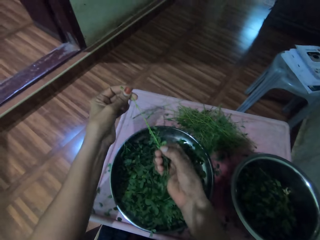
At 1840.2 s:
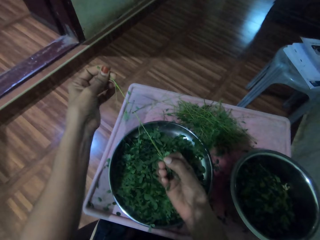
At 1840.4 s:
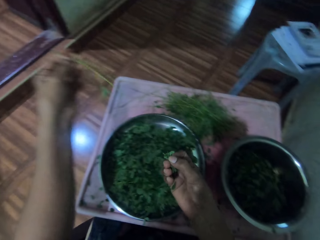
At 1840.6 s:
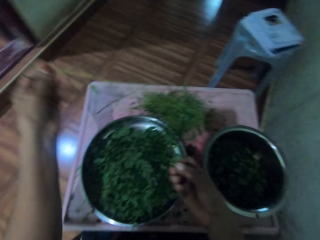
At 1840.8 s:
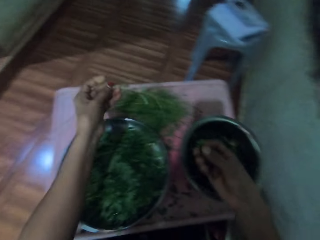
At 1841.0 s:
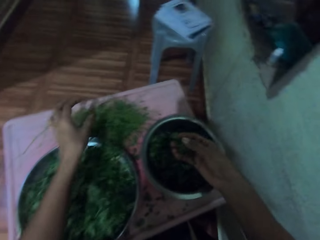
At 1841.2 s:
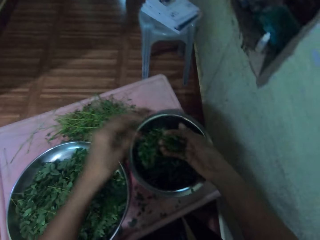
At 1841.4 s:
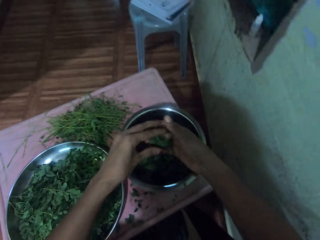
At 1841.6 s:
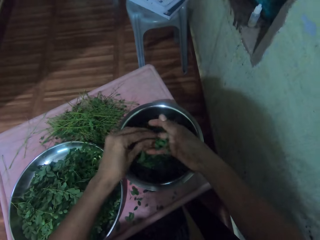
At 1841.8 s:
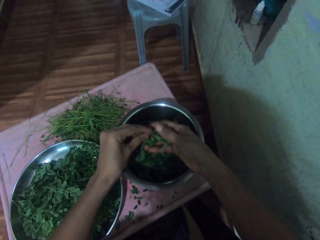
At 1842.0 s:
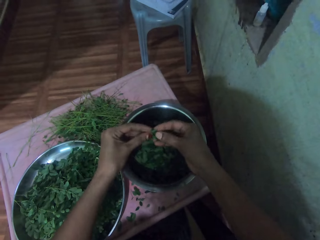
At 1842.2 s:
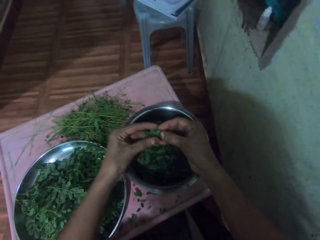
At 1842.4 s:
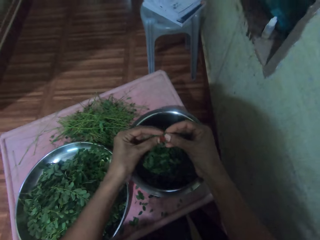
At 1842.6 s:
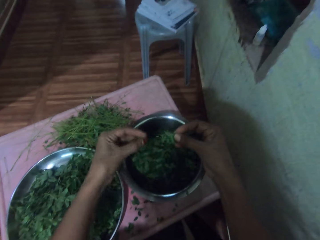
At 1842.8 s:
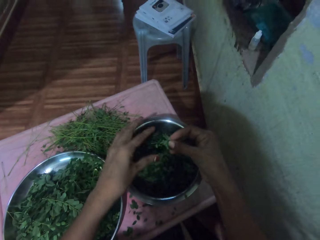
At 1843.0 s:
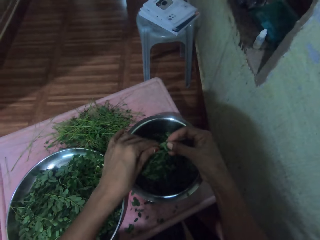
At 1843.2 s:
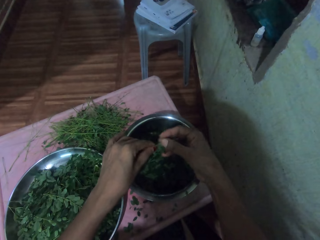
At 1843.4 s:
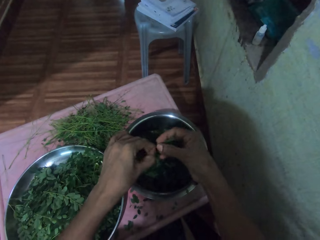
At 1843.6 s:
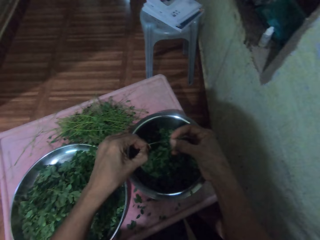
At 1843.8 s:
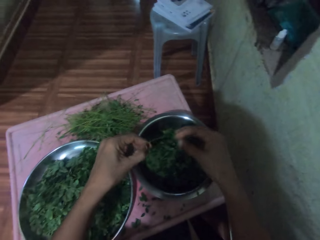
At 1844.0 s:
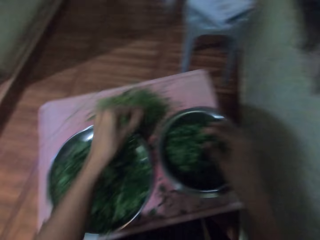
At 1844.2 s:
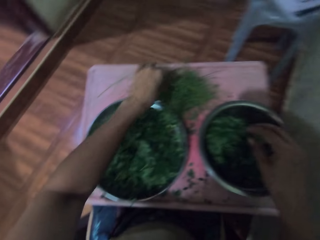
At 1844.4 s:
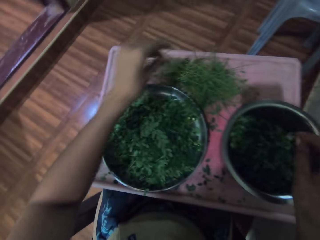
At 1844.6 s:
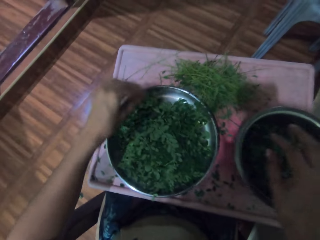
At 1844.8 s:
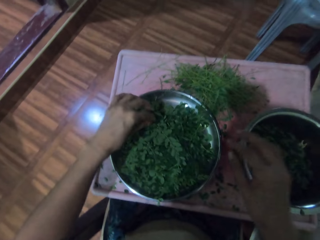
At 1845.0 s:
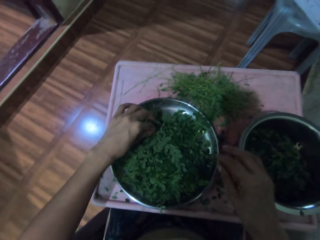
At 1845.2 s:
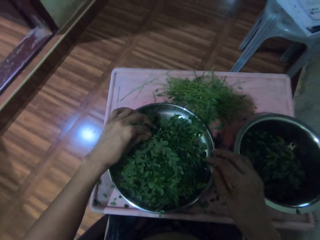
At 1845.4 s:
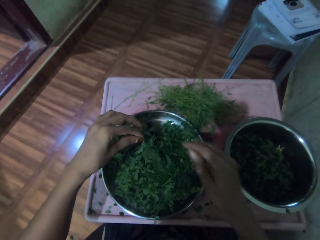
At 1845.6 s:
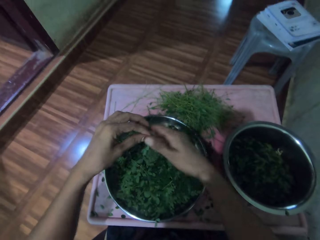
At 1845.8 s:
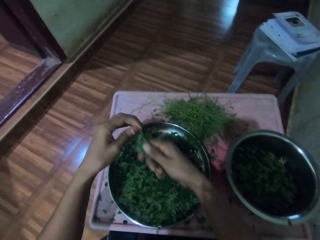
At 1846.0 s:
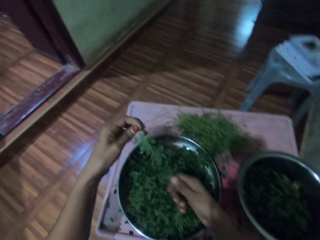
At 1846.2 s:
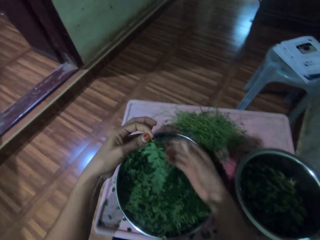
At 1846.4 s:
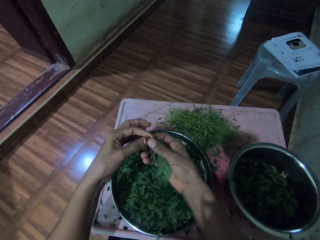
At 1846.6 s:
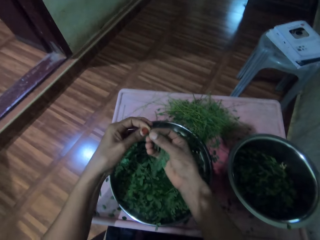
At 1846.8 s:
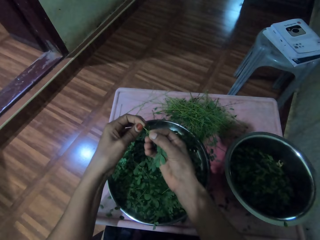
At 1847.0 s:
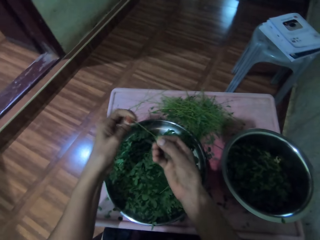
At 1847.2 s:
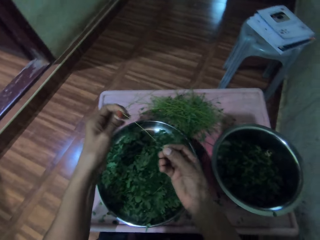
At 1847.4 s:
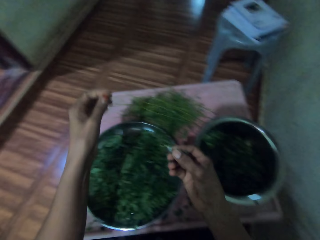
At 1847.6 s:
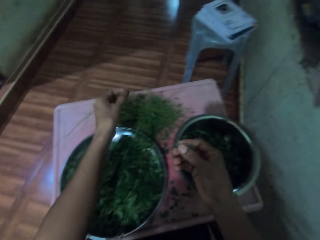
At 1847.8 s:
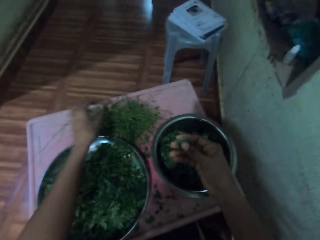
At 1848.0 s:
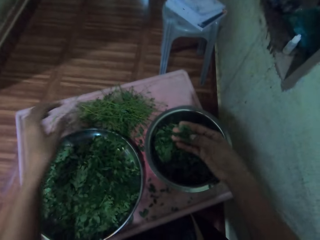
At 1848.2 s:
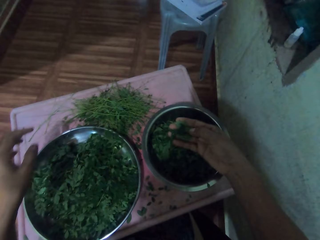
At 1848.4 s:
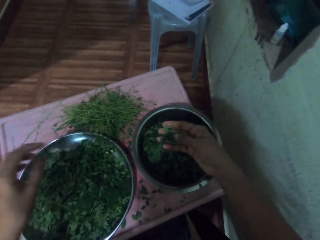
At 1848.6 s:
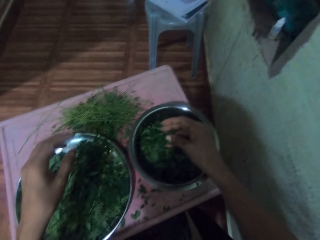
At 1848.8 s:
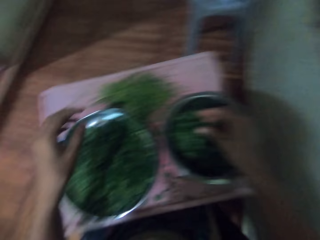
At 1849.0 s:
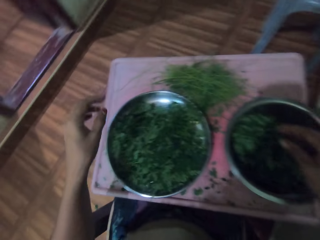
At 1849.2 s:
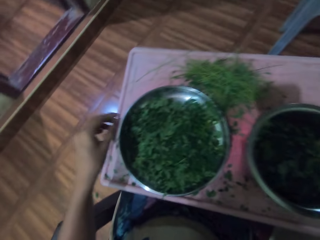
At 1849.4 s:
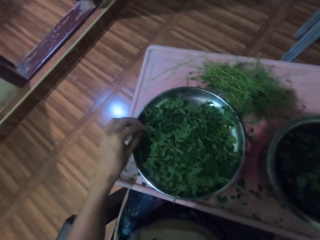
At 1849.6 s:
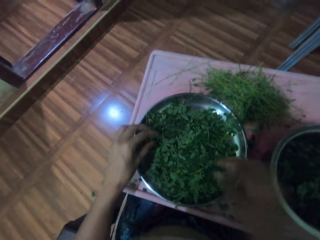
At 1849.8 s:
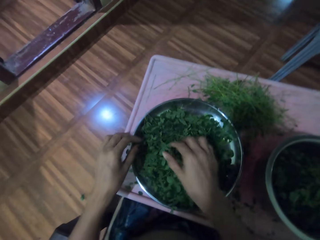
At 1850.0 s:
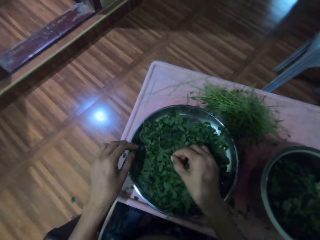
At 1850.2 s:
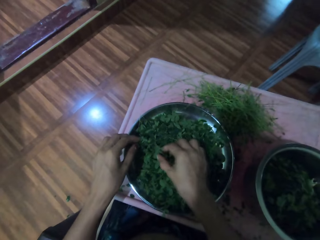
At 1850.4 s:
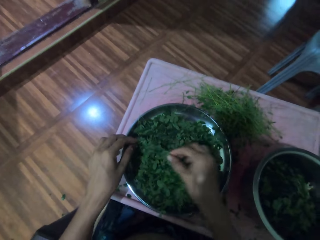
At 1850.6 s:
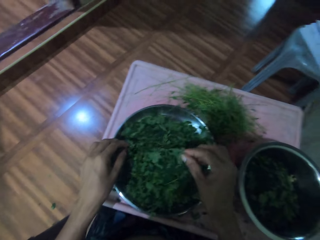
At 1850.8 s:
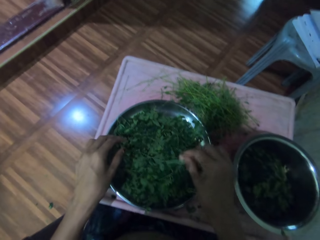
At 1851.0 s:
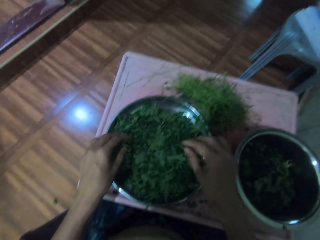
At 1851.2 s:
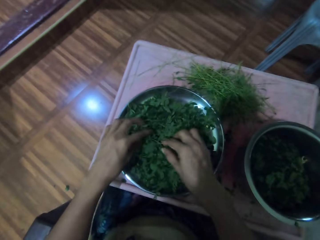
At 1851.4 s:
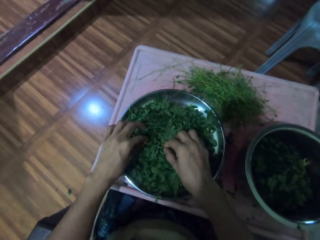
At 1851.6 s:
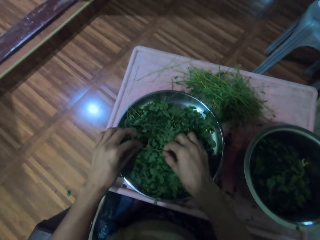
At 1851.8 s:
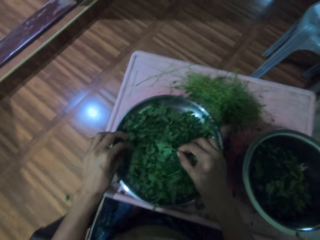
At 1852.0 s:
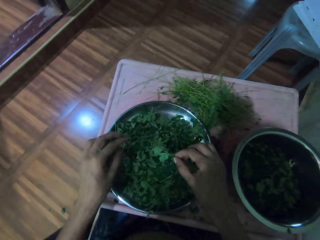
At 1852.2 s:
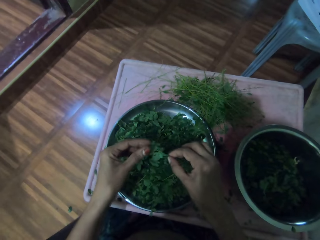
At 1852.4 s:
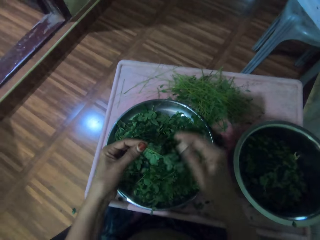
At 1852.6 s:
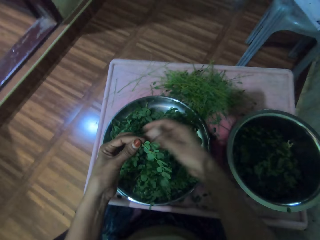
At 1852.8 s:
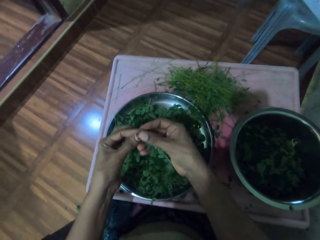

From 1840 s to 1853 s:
The camera wearer plucks the vegetable from the stem. They throw the stem or stalk. They drop the vegetables in a pot. They remove vegetables from the stalk. They drop the stalk. They drop the vegetables in the cooking pot. They pick vegetables from a tray. They remove vegetables from the stalk. They drop the stalk. They drop the vegetables in the pot. They pick vegetables from the tray.

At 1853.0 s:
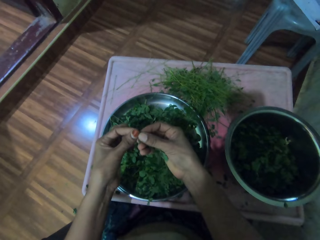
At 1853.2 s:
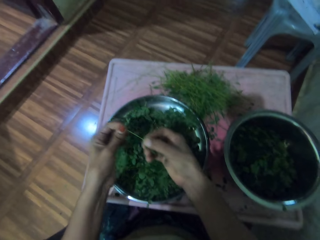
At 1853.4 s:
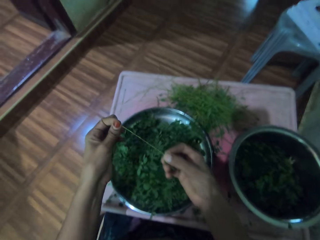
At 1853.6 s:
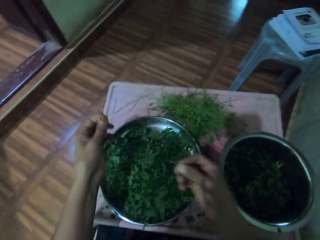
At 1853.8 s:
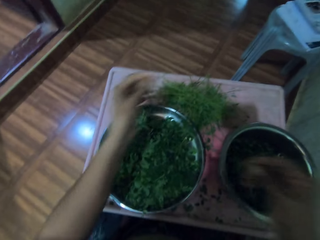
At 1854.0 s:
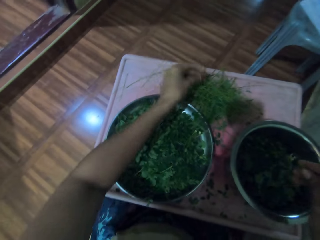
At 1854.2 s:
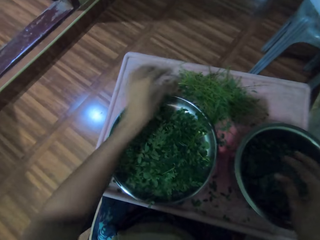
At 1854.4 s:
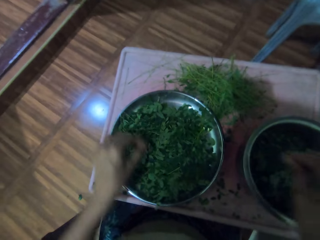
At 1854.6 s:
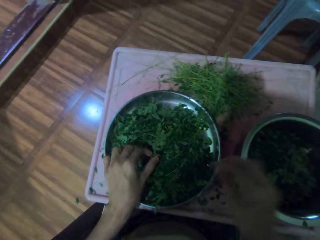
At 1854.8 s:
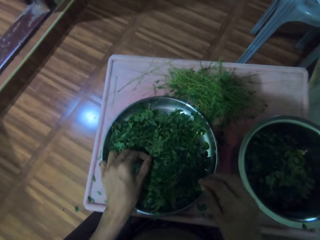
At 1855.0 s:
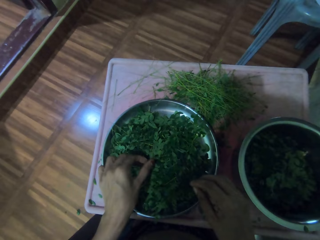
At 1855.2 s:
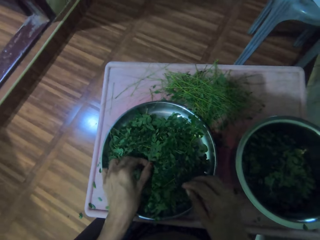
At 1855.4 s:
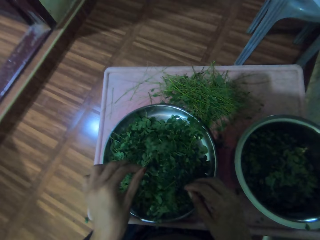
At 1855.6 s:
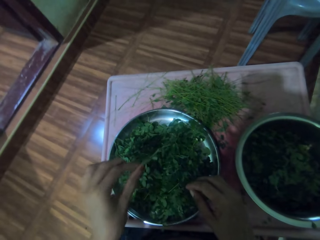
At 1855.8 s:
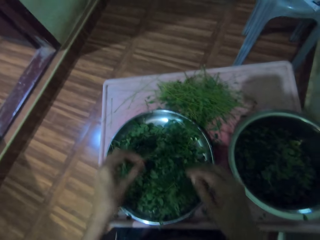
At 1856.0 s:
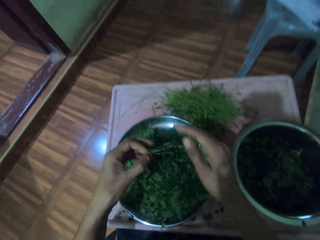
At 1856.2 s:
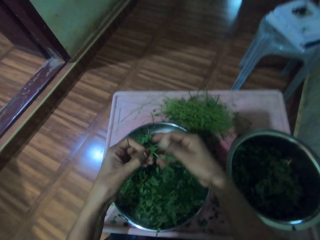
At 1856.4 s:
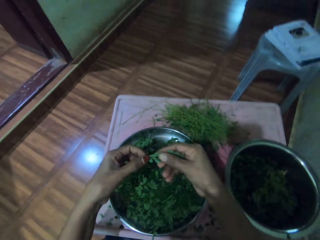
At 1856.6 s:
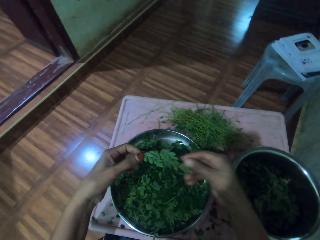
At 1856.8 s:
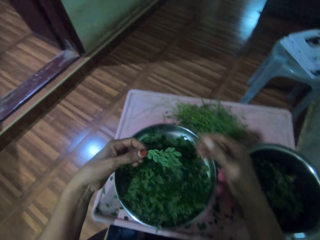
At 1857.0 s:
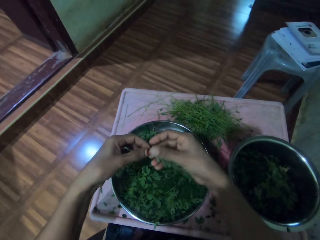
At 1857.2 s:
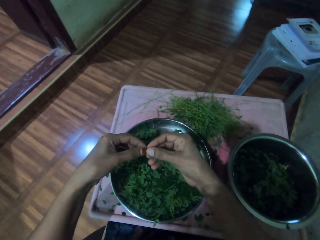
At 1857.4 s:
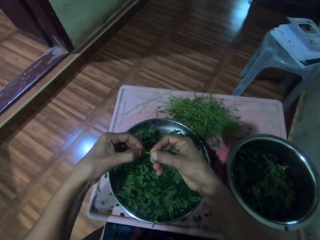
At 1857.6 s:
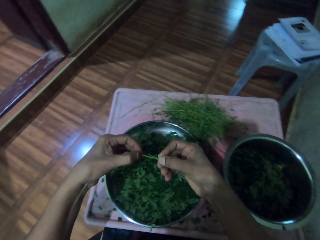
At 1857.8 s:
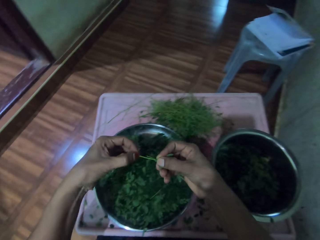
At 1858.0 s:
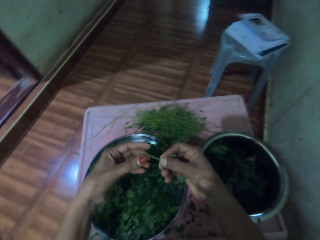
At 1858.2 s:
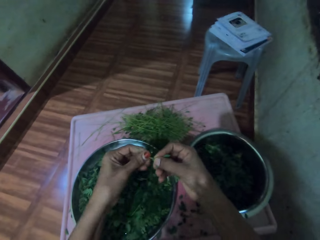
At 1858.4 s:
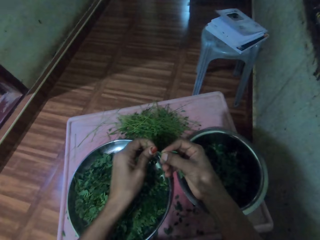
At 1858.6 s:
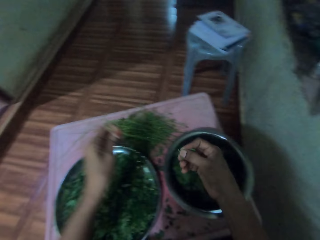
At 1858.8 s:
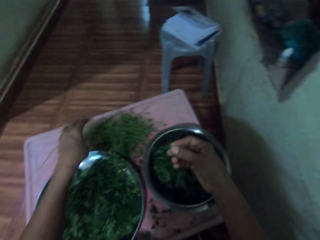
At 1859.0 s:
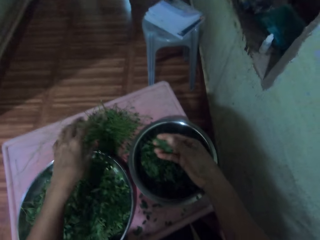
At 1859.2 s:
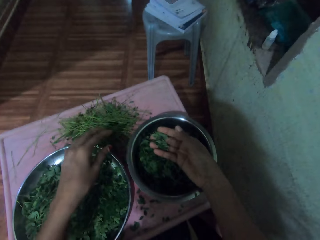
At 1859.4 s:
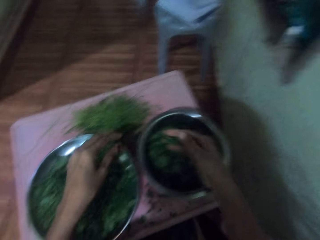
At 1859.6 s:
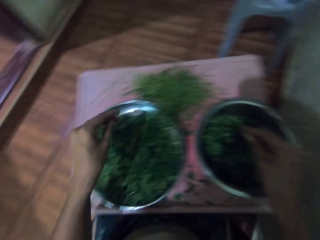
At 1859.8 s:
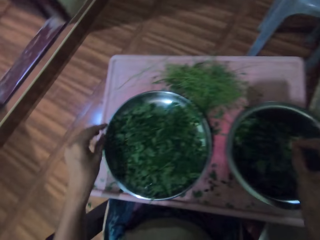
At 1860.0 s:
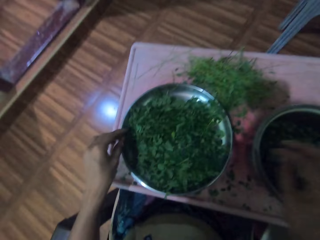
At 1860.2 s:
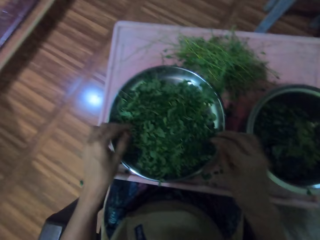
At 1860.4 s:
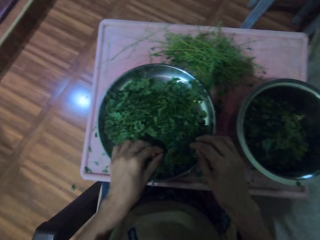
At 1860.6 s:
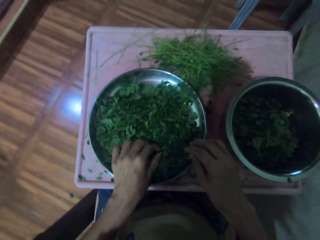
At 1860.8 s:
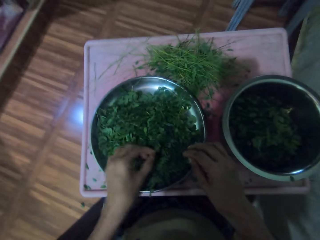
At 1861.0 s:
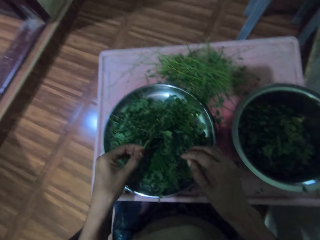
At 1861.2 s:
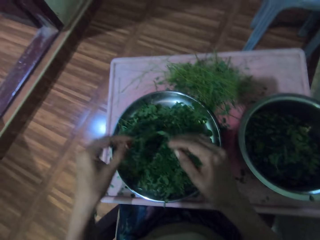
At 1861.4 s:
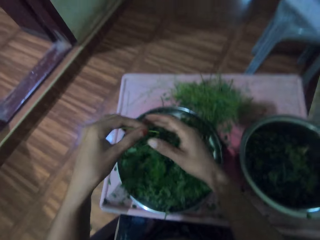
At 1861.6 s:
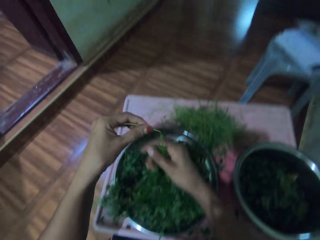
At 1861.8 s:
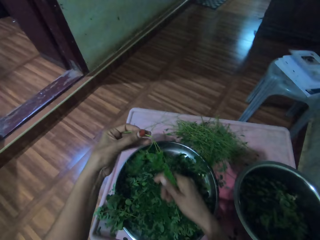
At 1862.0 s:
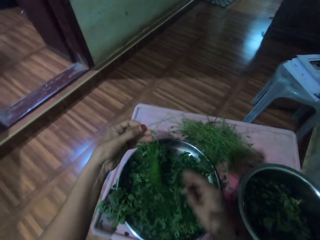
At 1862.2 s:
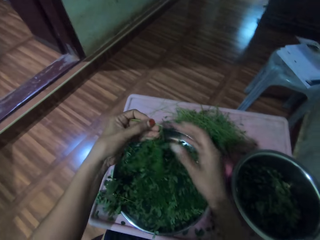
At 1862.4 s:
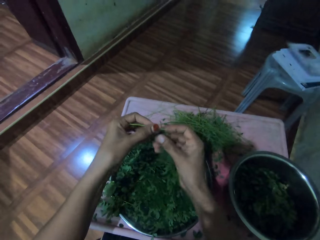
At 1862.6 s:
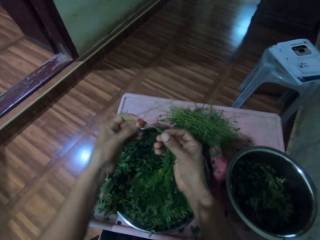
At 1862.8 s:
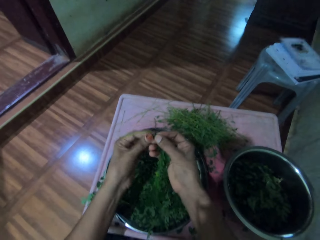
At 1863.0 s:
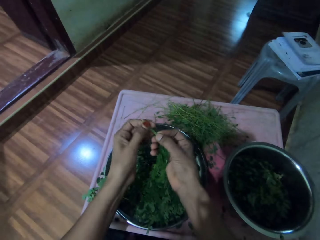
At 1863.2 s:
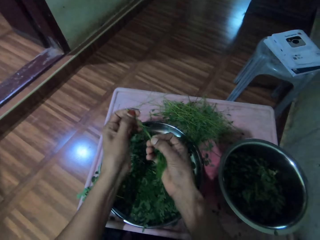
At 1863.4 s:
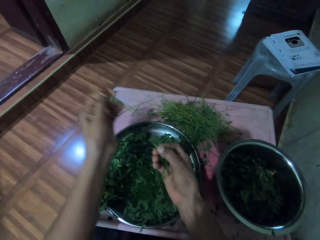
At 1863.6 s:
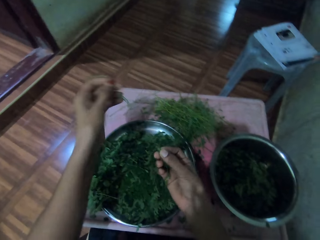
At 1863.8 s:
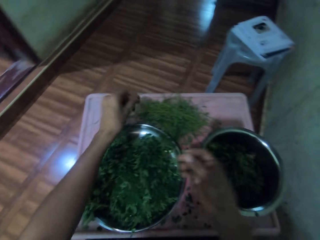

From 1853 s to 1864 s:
The camera wearer removes vegetables from the stalk. They drop the stalk. They drop the vegetables in a pot. They pick vegetables from a tray. They remove vegetables from the stalk. They drop the stalk. They drop the vegetables in the pot. They pick vegetables from the tray. They remove vegetables from the stalk.
